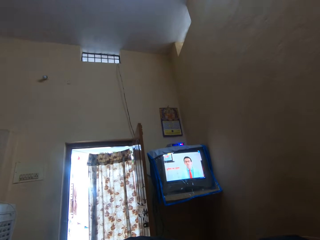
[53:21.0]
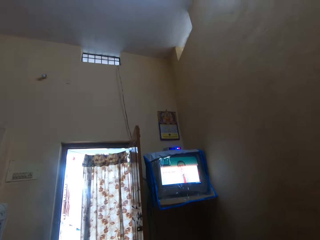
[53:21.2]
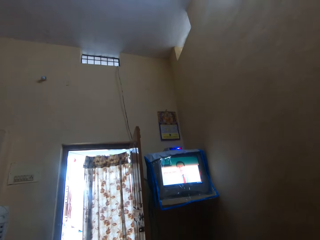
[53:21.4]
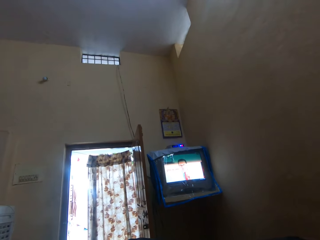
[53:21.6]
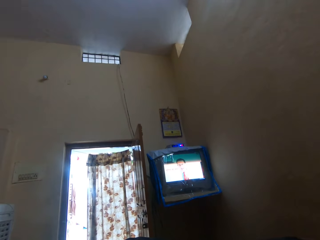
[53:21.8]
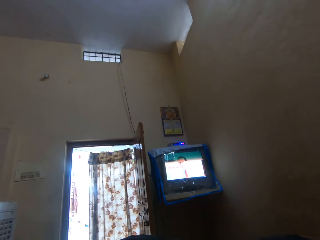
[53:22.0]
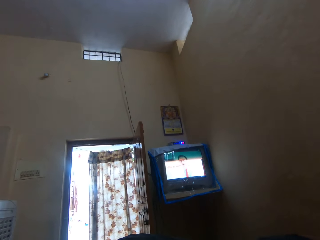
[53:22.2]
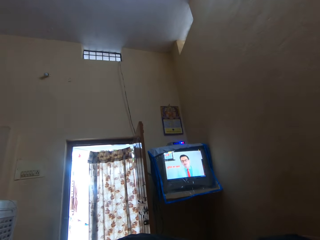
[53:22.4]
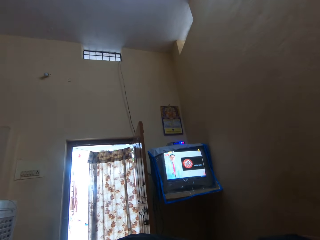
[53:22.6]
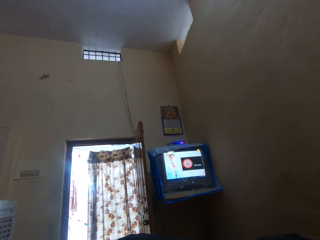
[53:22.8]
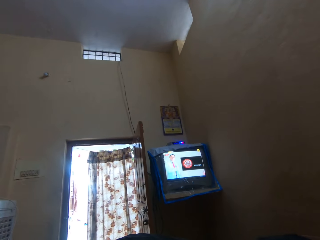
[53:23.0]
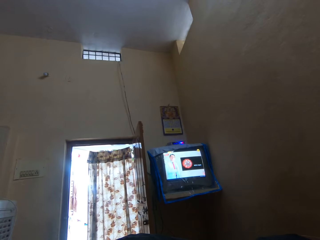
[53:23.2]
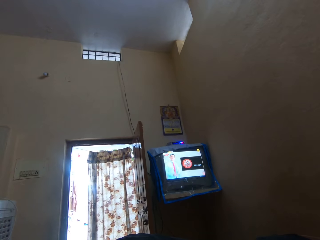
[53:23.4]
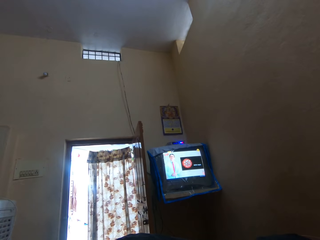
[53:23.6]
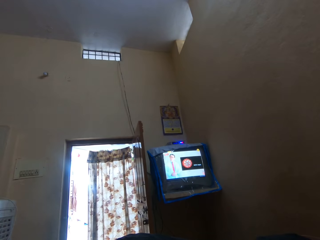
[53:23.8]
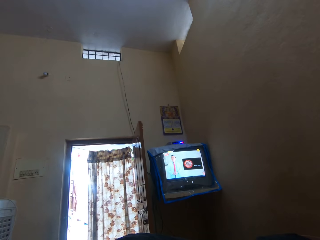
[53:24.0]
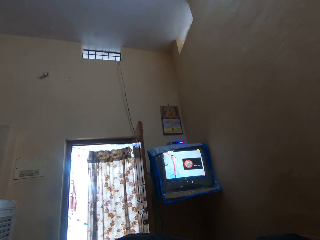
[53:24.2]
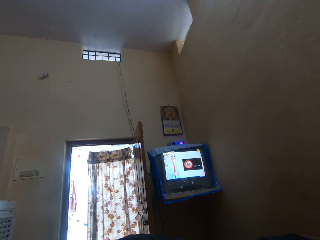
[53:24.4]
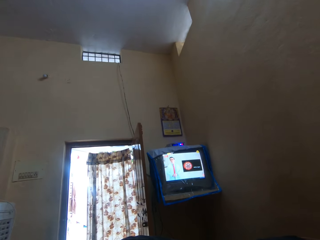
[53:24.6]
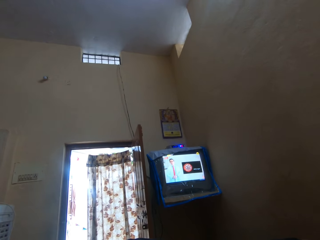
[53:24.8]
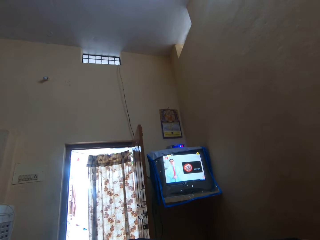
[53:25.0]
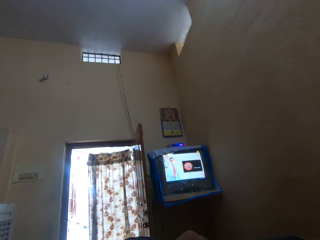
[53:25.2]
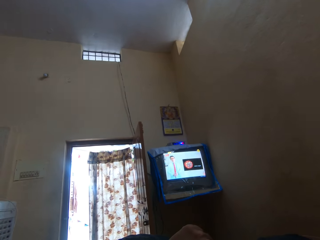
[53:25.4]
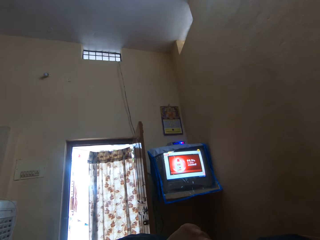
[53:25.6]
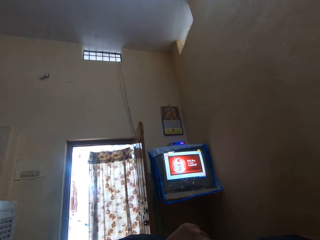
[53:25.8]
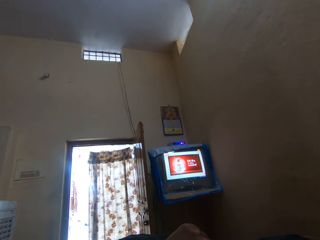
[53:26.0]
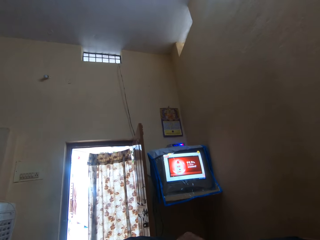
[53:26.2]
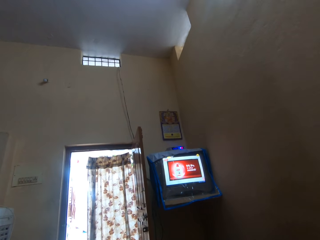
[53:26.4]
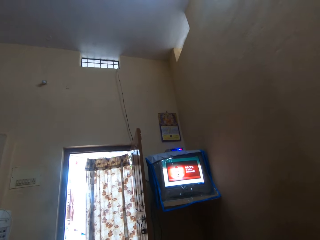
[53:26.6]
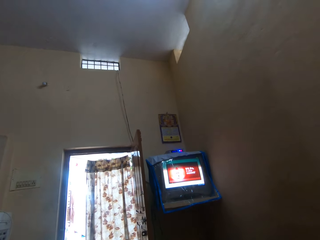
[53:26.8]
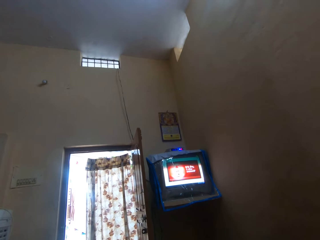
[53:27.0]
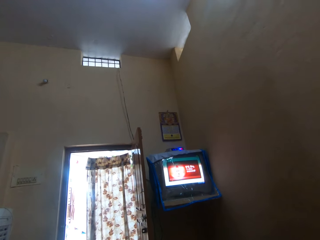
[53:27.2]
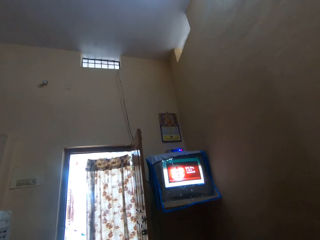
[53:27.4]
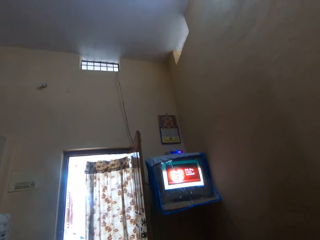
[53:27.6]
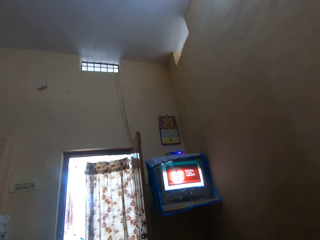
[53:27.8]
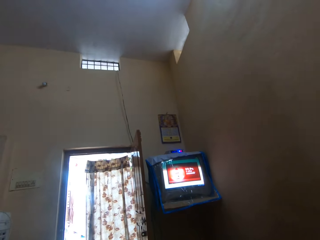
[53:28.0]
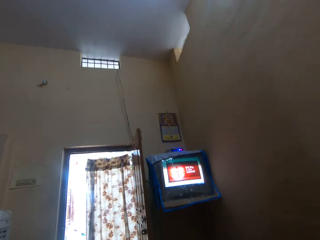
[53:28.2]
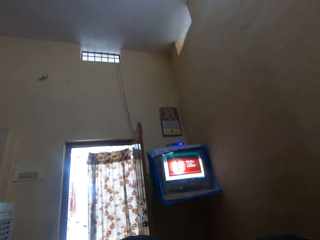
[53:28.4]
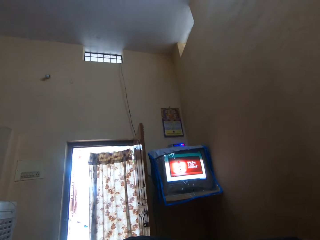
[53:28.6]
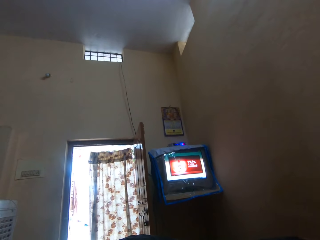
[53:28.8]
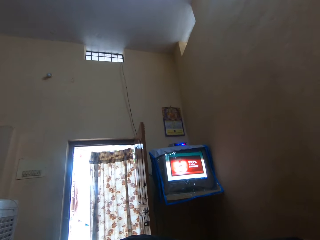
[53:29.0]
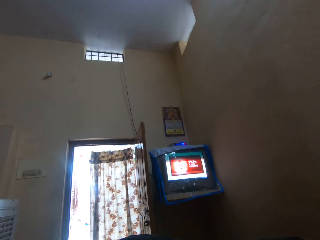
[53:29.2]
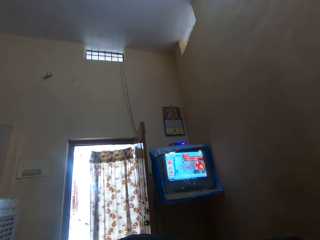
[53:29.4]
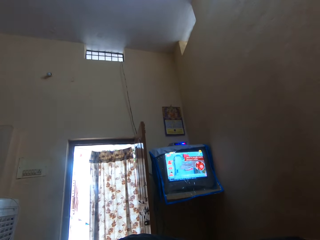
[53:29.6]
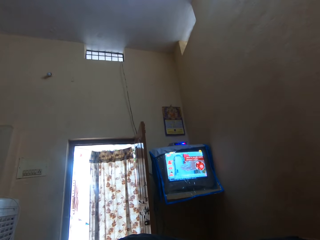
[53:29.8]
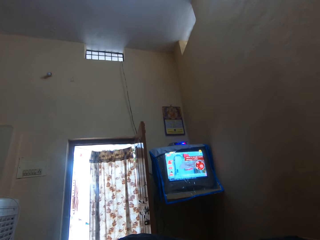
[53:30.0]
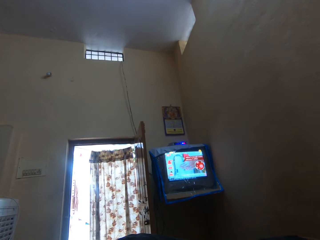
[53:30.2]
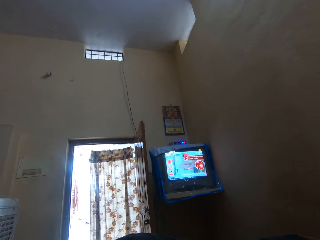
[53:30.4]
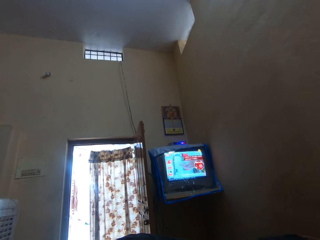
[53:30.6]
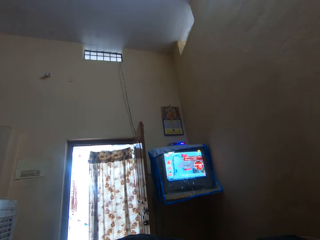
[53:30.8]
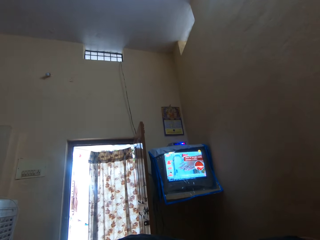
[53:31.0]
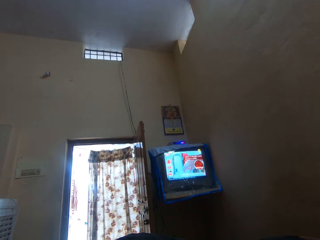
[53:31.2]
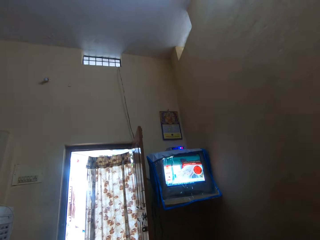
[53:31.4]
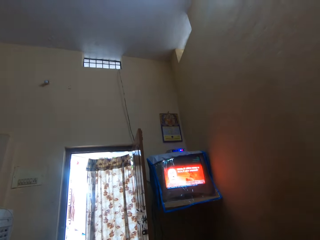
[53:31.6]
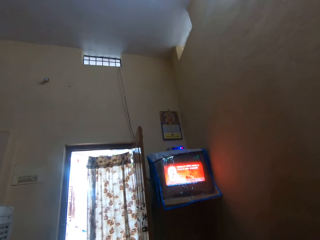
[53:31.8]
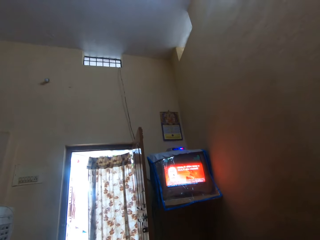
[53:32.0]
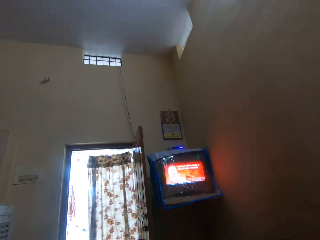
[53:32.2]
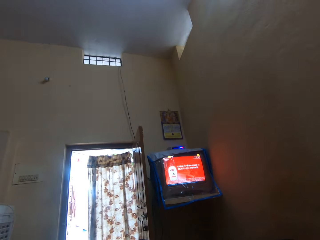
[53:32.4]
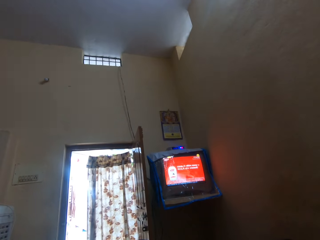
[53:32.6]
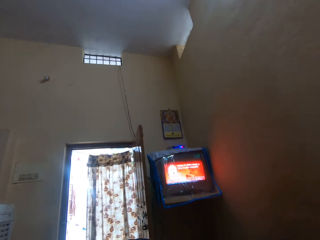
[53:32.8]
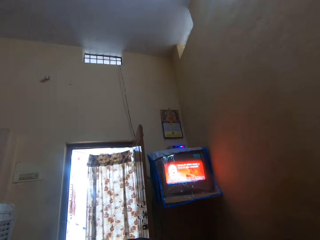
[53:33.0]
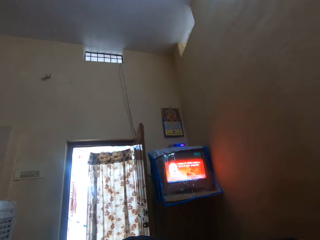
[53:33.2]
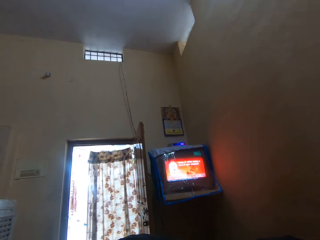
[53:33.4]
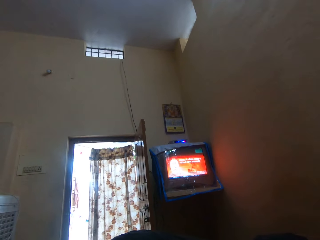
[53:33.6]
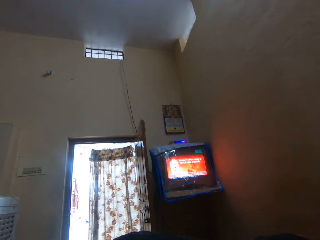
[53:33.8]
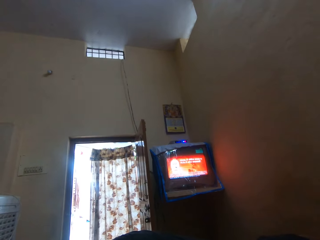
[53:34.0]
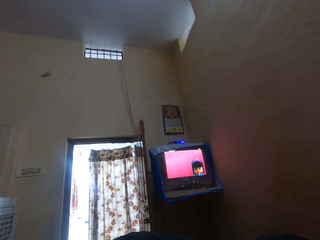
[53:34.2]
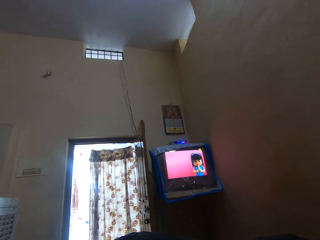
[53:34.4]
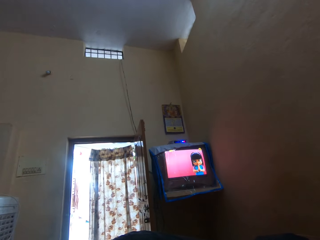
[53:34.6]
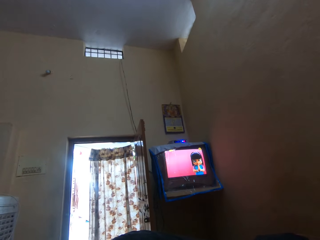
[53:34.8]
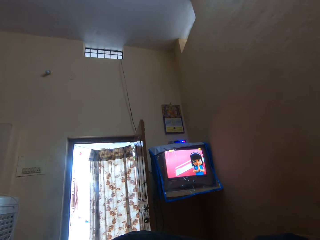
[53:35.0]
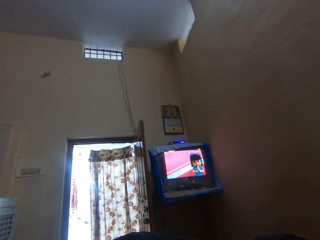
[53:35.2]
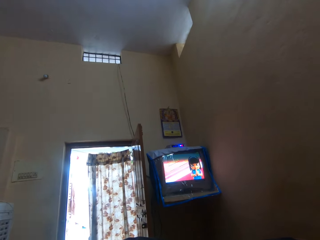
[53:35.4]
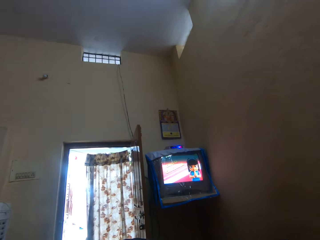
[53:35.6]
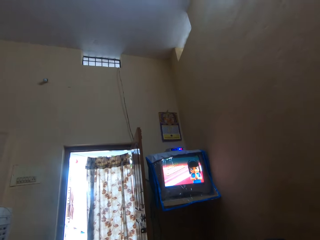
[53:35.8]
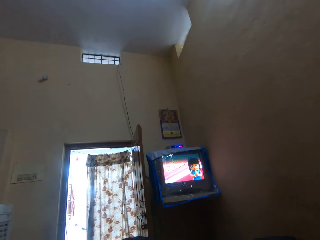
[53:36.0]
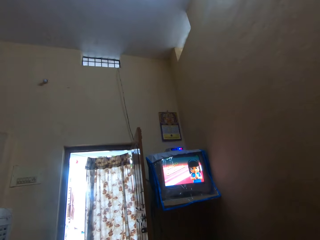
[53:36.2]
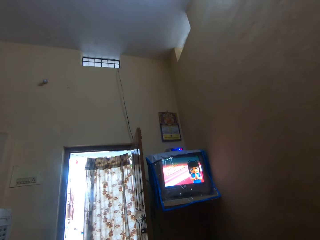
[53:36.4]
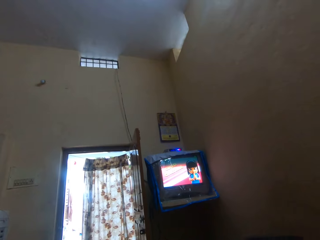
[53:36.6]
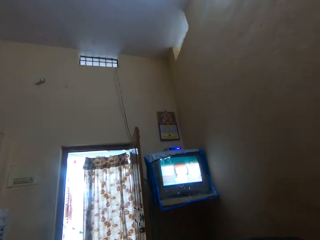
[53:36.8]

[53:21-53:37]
The camera wearer stares at the television. They turn around.

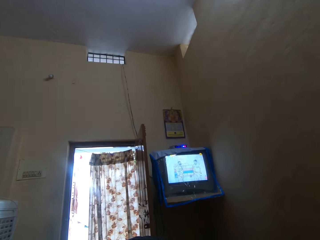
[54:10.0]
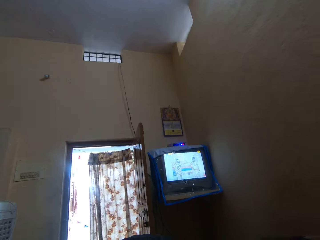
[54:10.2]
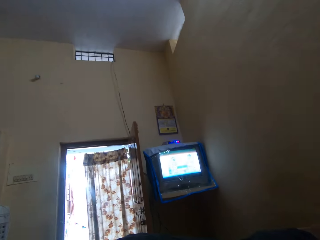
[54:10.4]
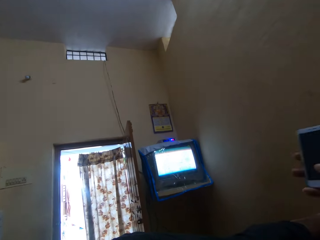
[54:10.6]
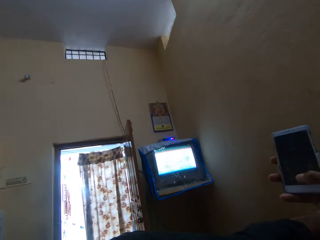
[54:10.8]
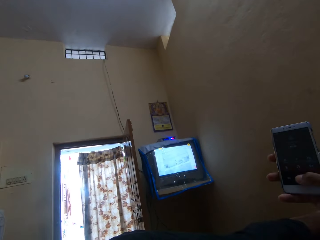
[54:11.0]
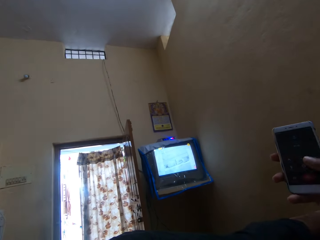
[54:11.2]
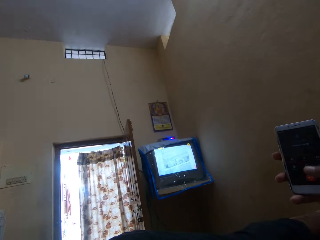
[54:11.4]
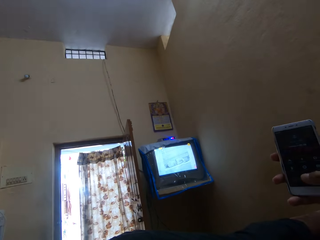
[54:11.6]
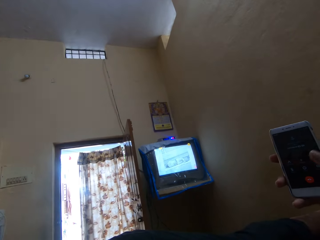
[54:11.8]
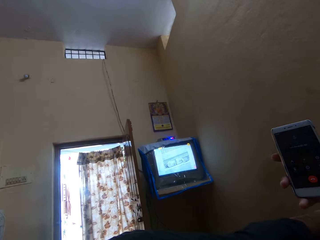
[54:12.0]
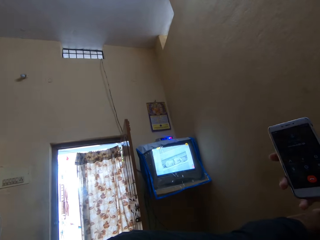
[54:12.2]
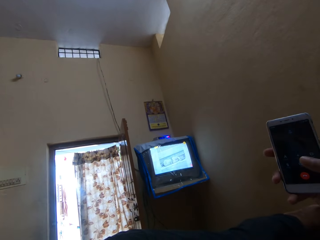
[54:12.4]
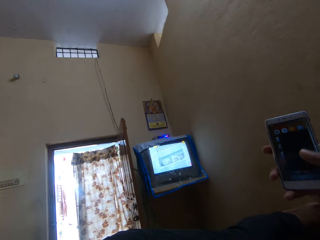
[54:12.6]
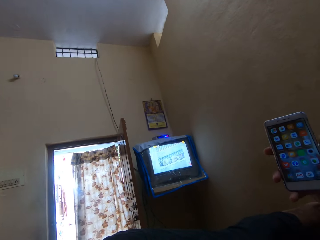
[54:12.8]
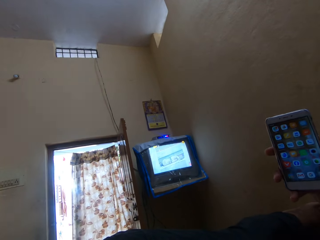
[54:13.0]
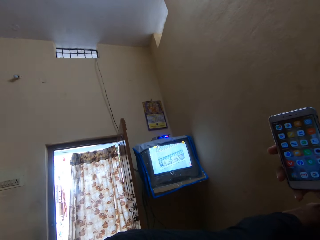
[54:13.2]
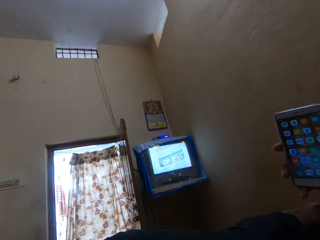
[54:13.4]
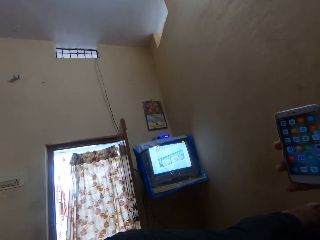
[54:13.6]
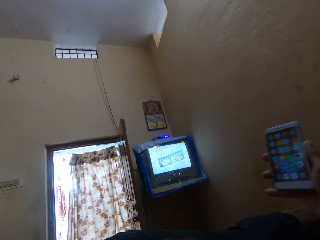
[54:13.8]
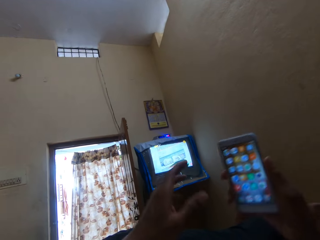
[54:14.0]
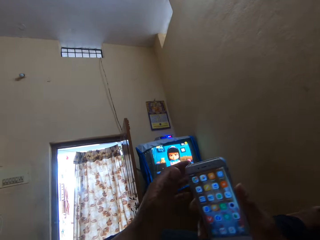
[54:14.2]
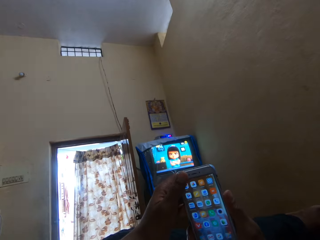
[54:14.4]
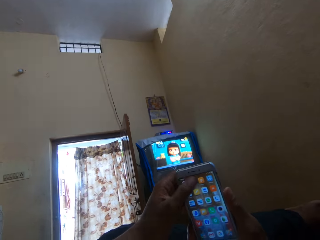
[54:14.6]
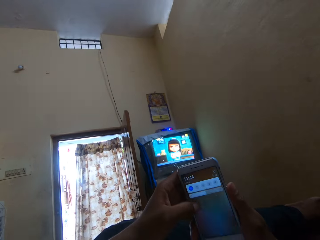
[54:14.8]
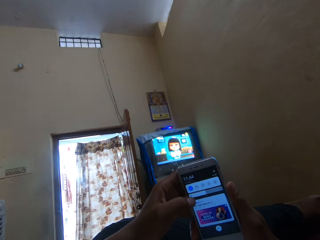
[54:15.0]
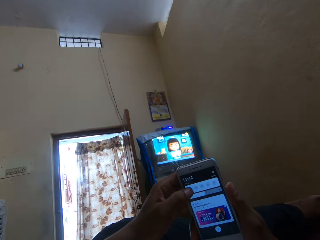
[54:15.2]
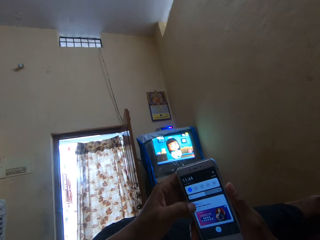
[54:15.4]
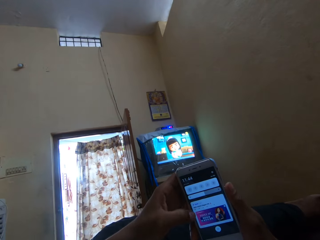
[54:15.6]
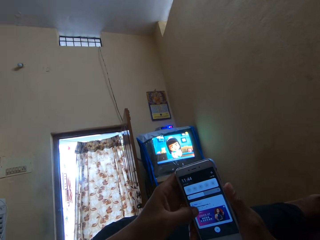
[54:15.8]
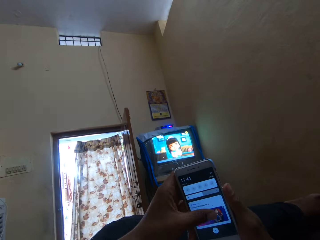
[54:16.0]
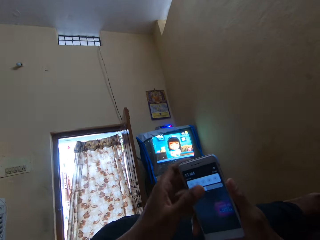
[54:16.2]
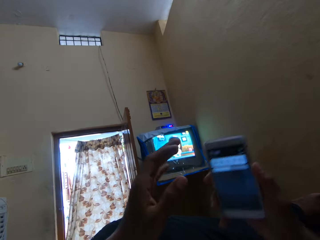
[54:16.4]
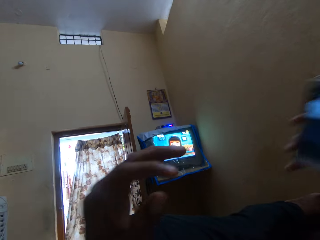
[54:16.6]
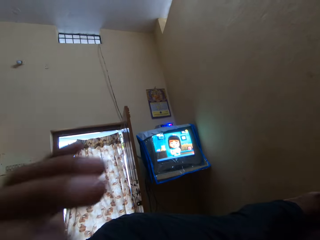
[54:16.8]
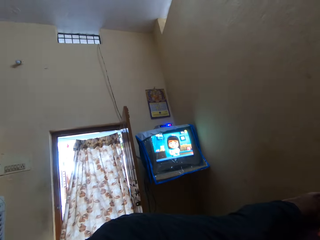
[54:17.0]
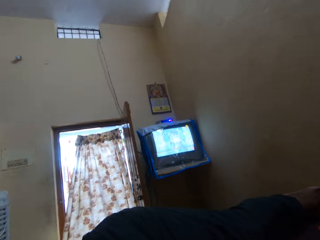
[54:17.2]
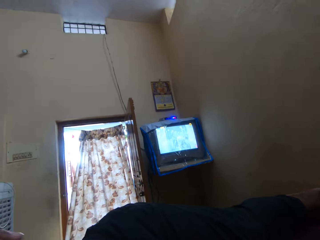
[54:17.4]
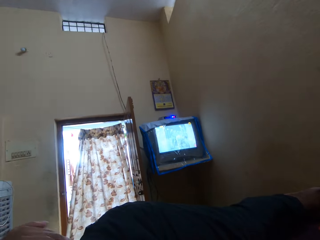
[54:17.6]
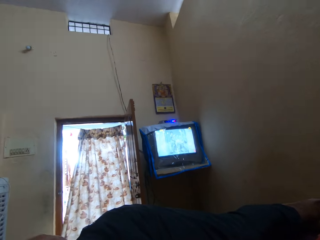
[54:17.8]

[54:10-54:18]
The camera wearer holds a phone. They operate the phone on the bed. They tap on the phone screen and scroll through the phone.
